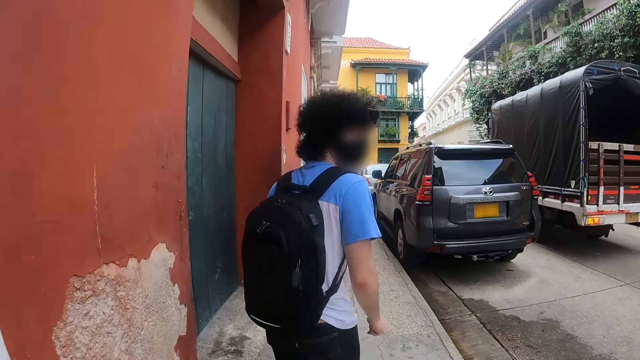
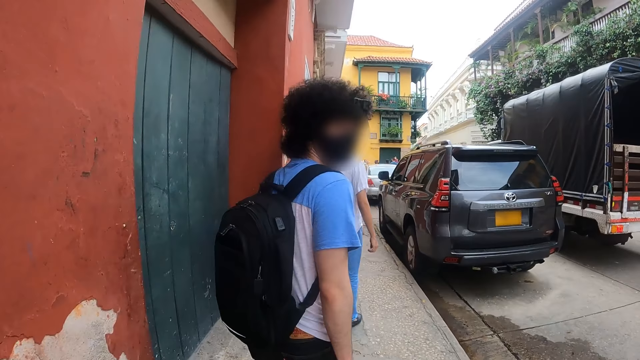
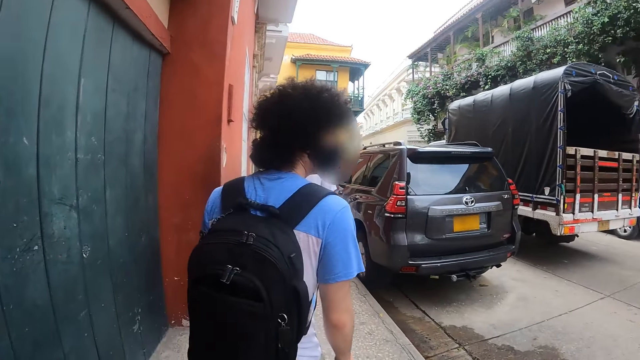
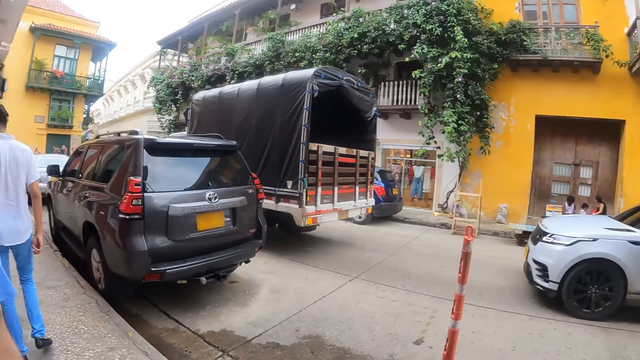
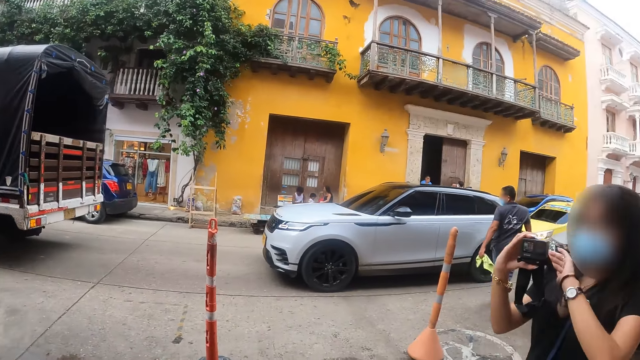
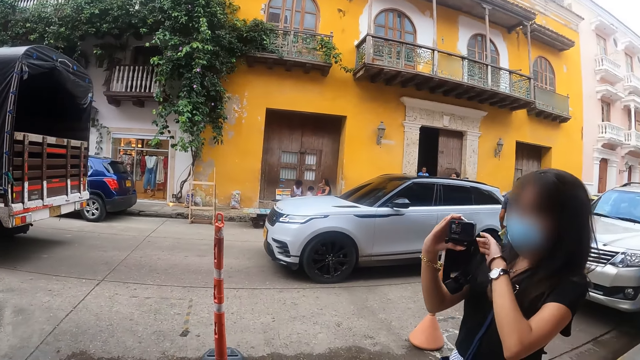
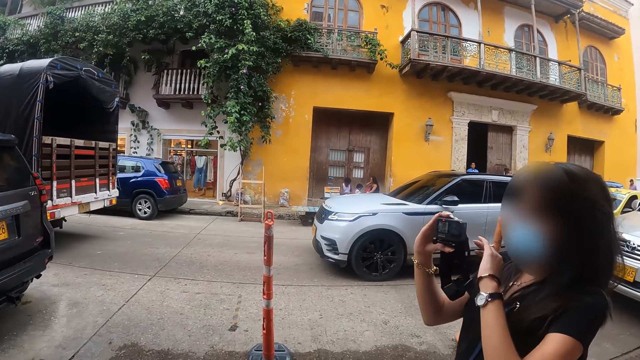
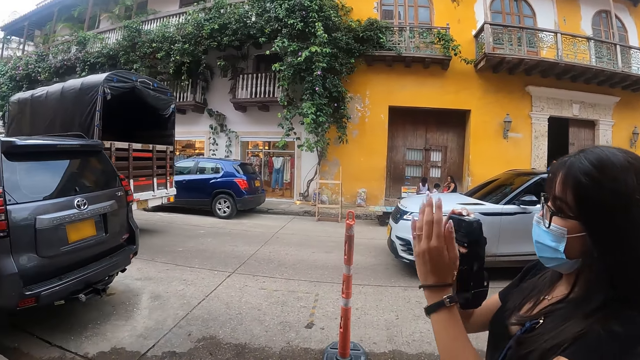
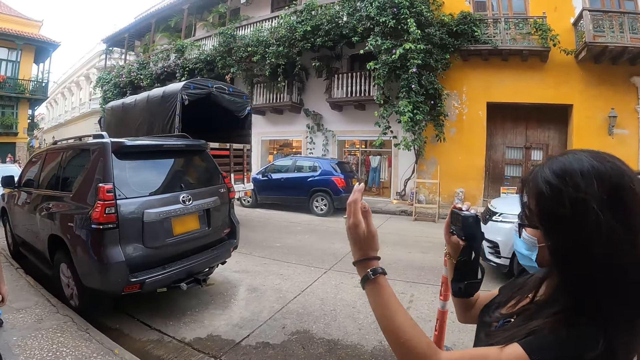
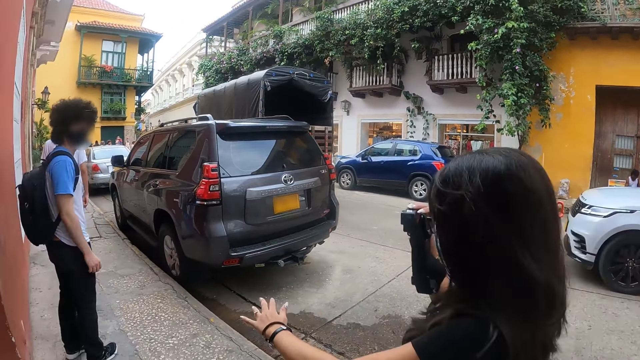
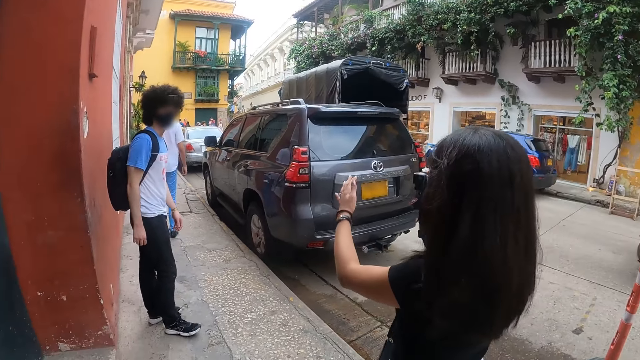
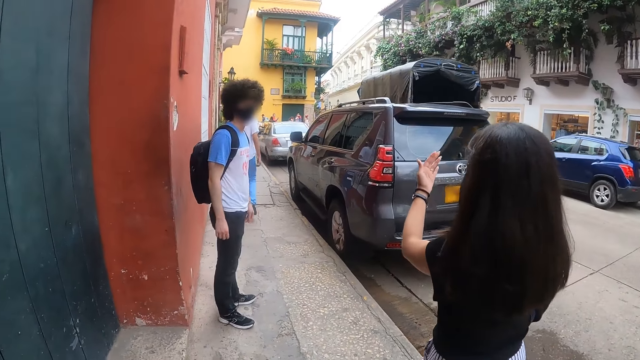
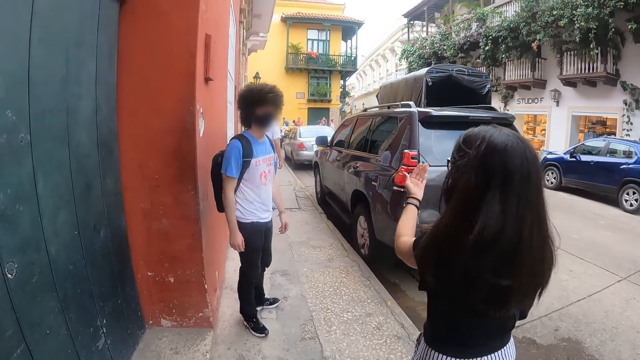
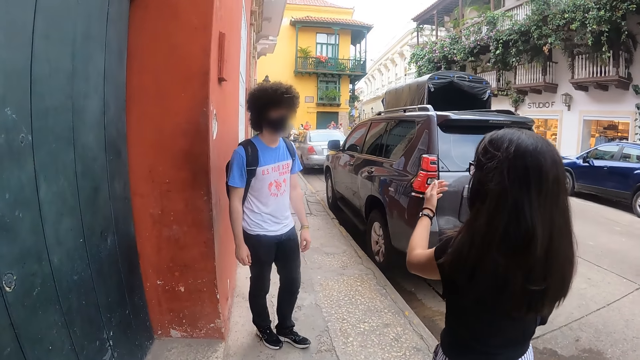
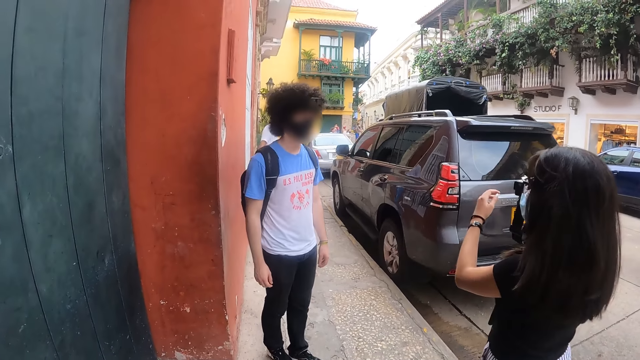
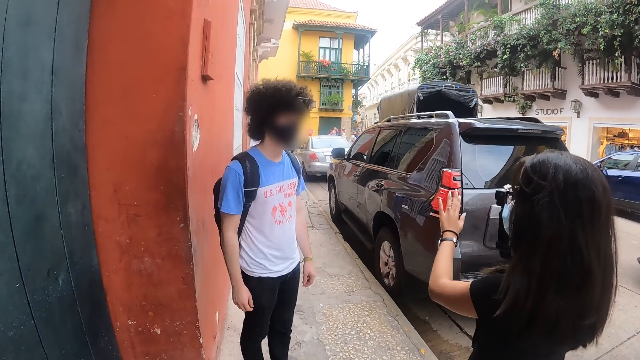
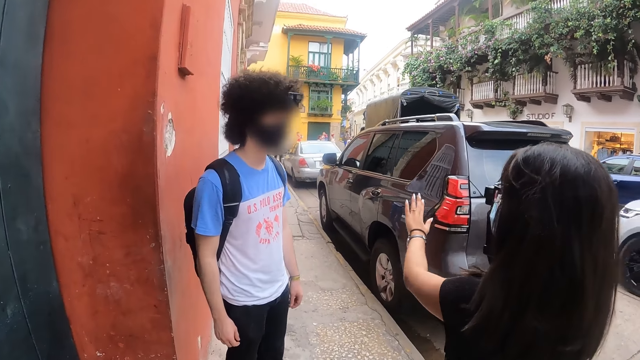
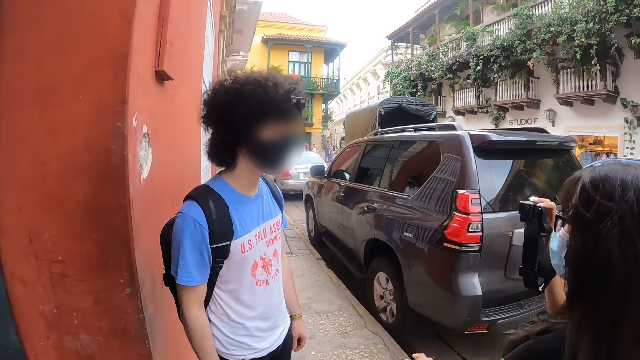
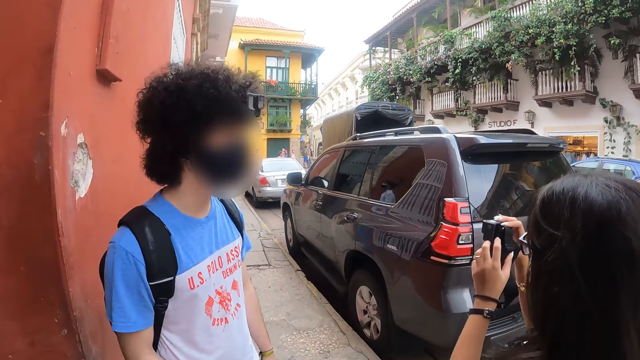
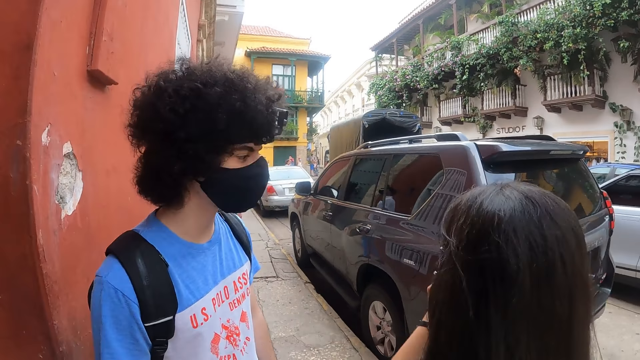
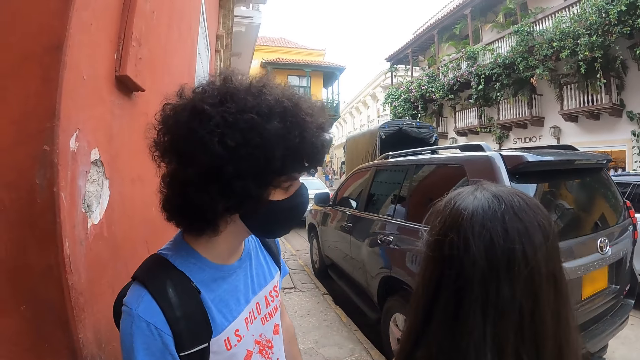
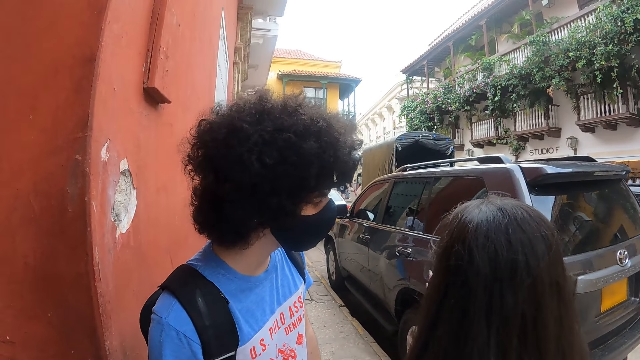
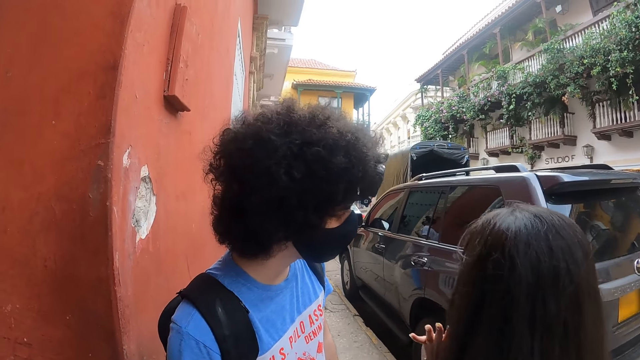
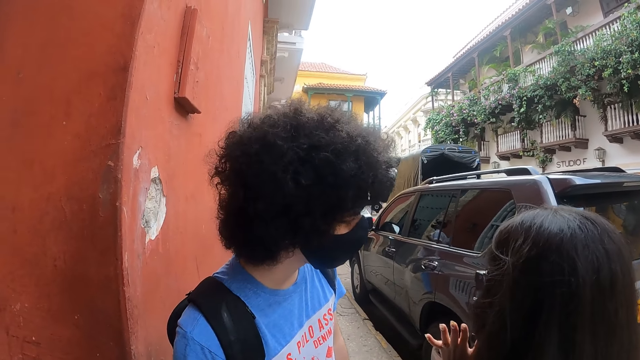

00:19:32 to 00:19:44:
The camera wearer looks at the woman. They look around the road. The woman uses the camera. The camera wearer looks around the road.

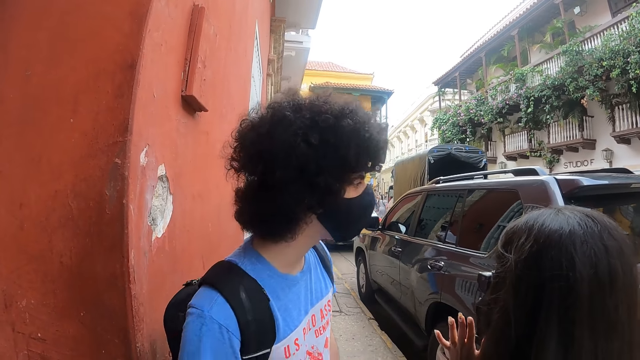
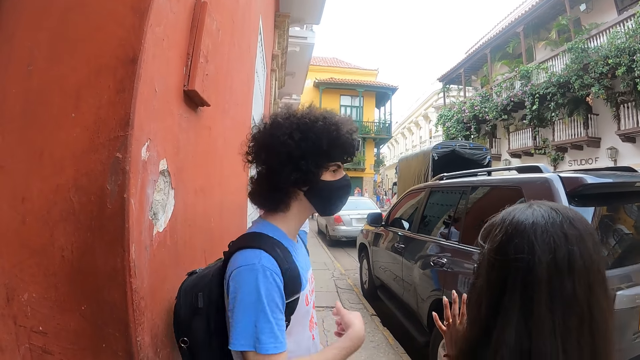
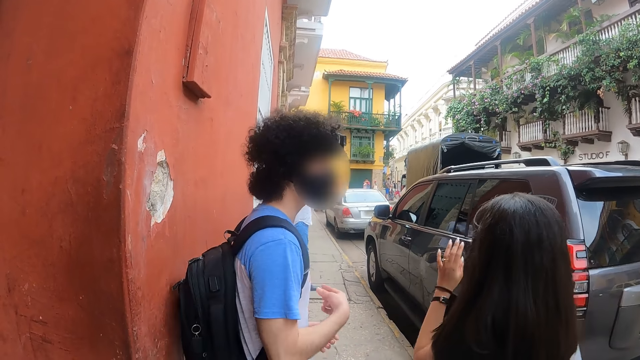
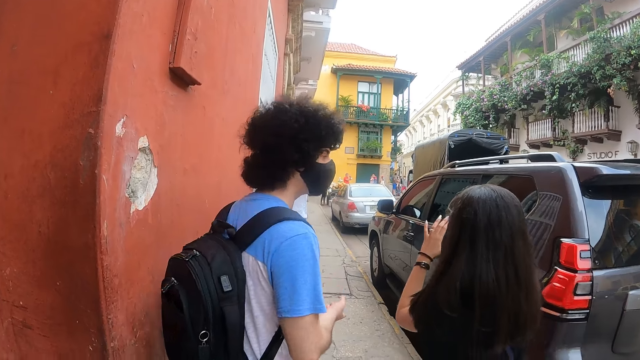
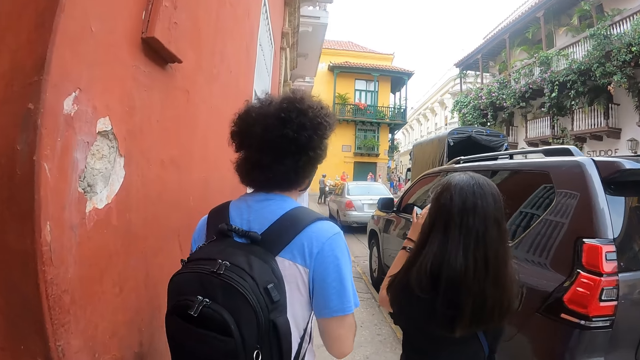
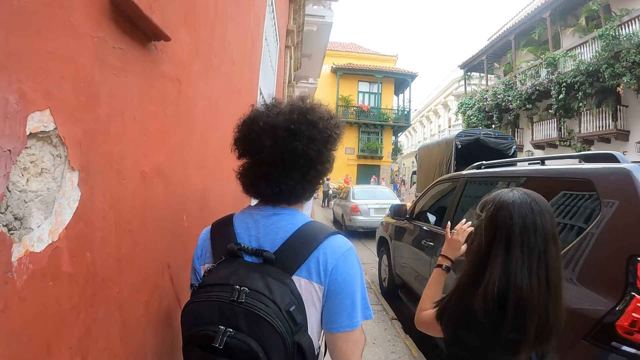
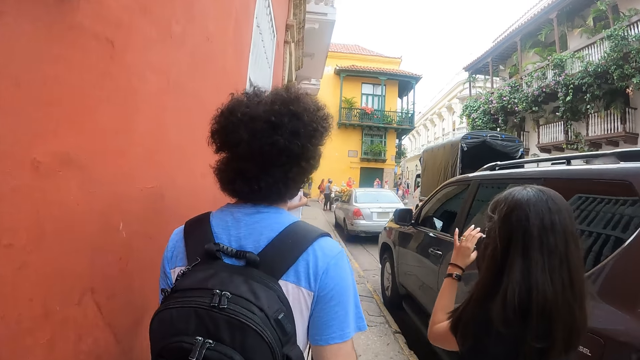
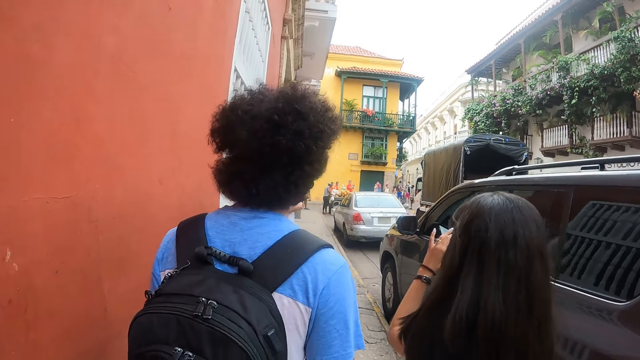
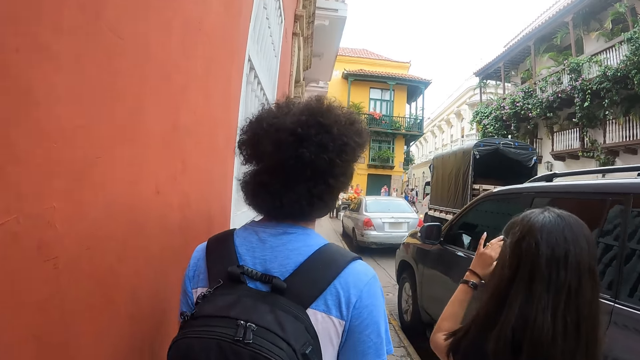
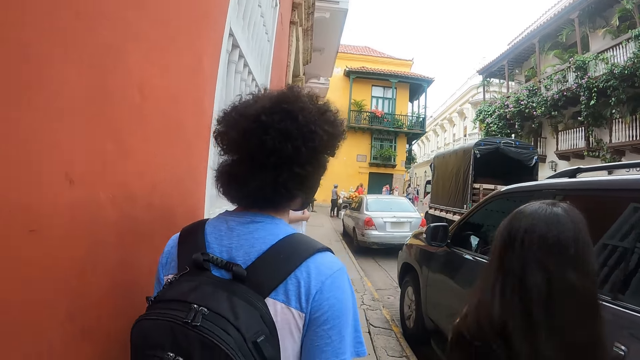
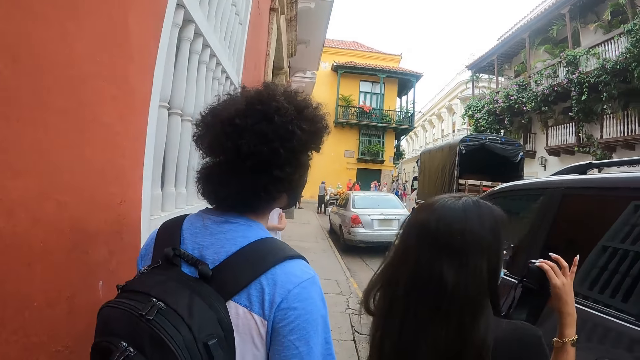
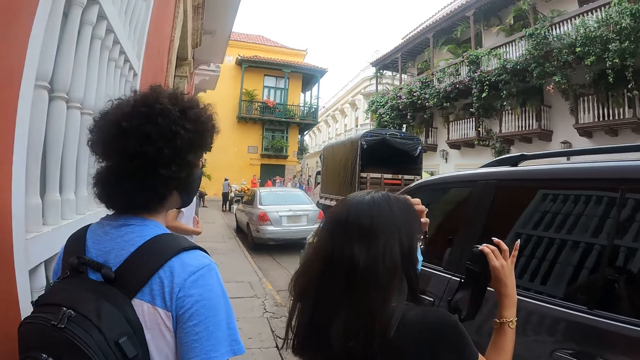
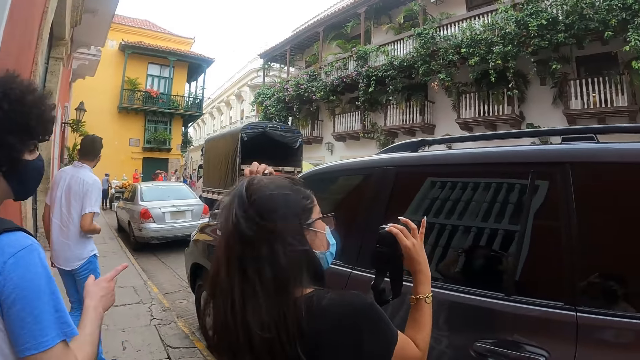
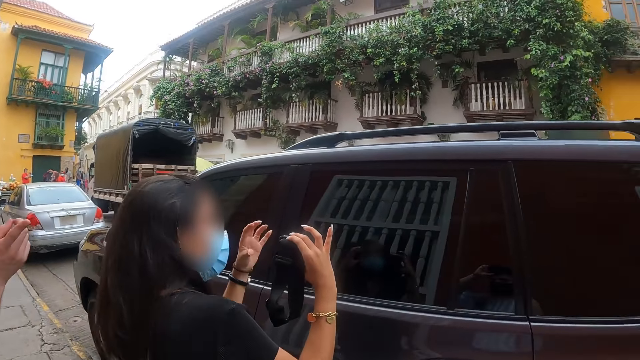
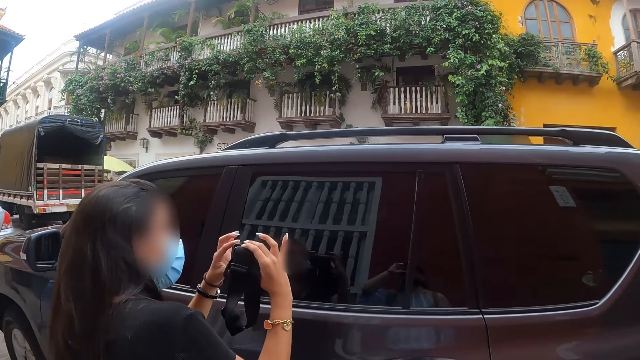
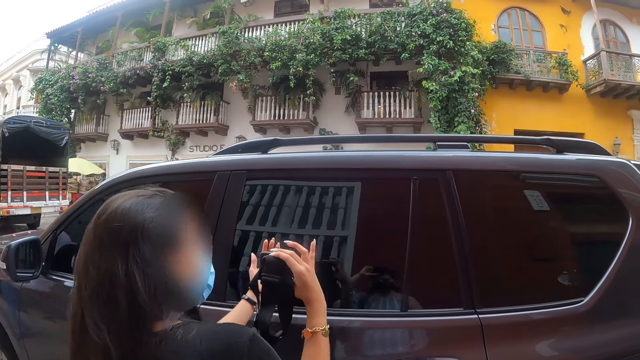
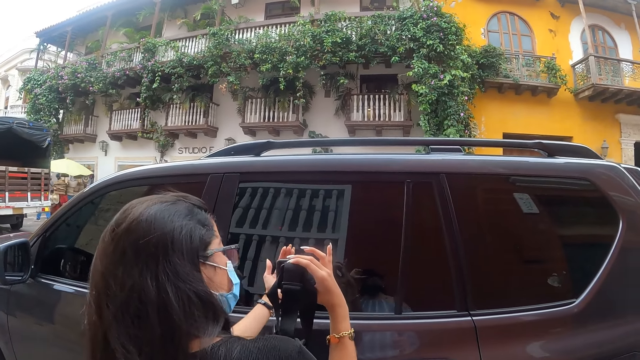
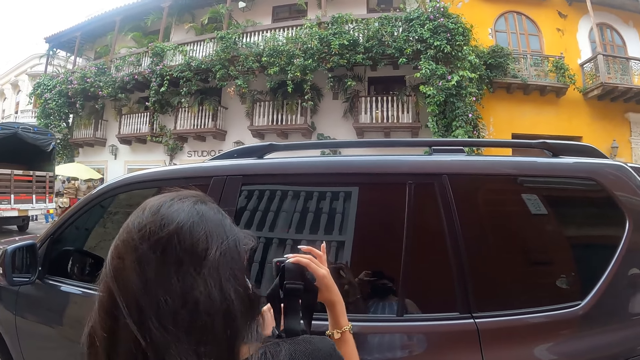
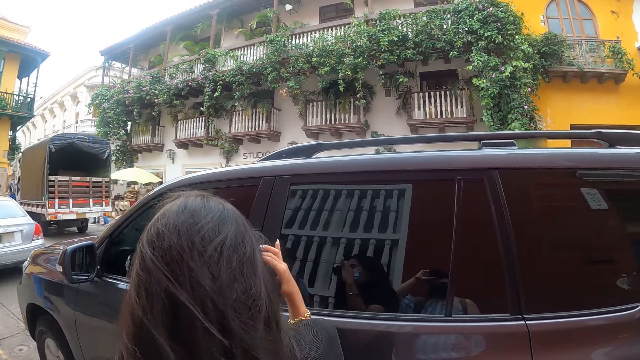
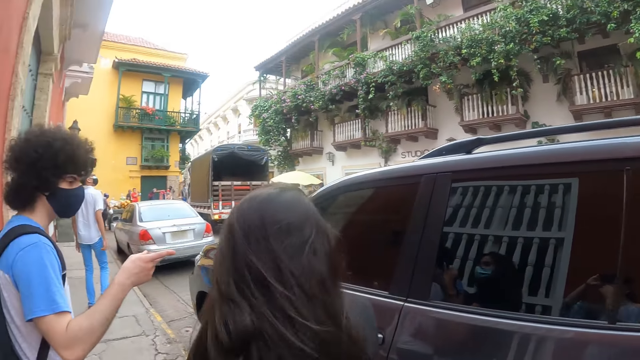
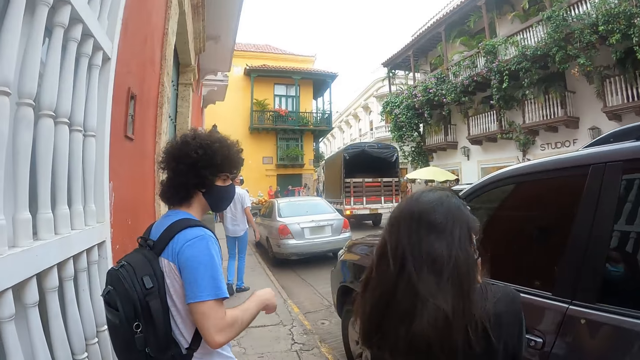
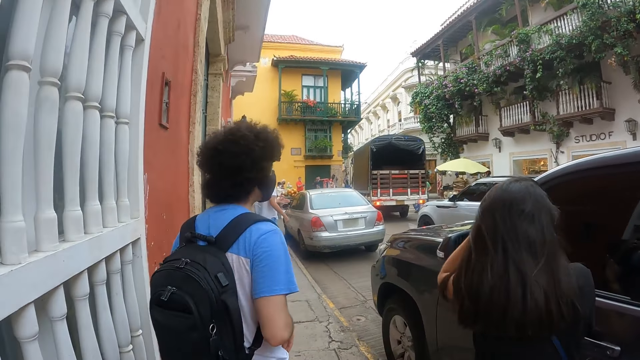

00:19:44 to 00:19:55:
The camera wearer walks along the road with the woman. They look at the car. The woman uses the camera.
